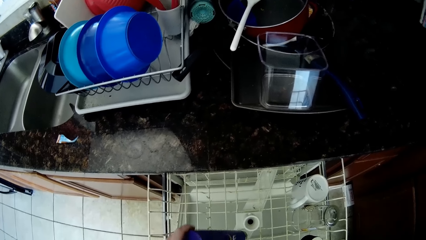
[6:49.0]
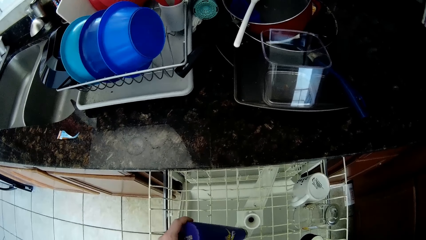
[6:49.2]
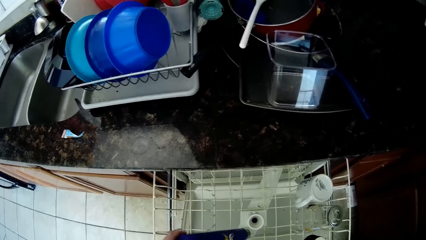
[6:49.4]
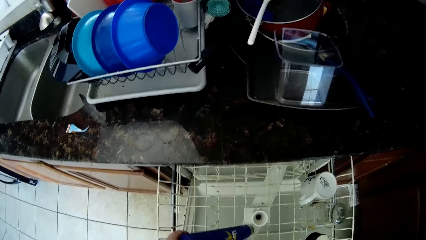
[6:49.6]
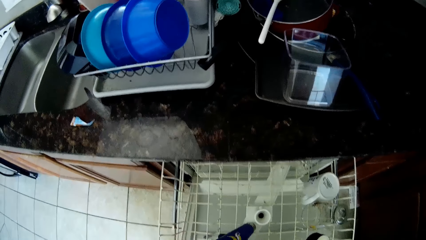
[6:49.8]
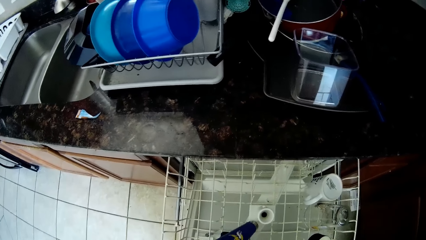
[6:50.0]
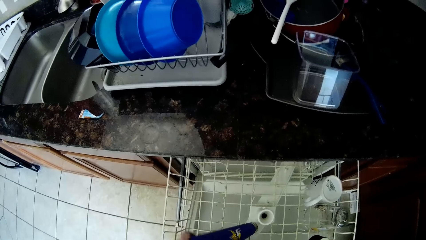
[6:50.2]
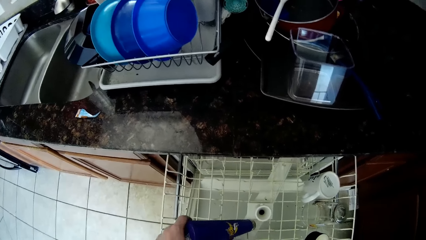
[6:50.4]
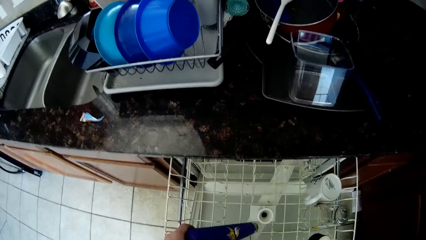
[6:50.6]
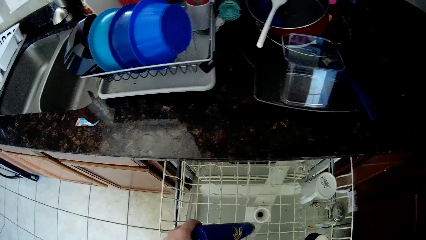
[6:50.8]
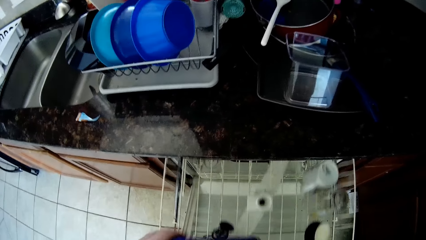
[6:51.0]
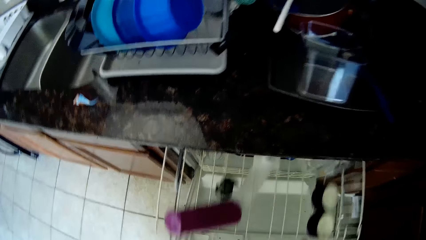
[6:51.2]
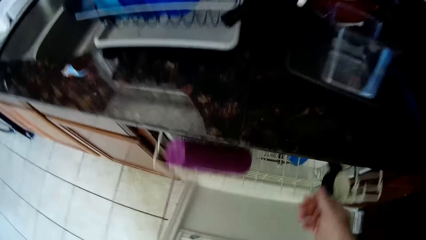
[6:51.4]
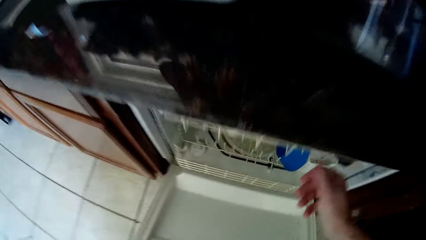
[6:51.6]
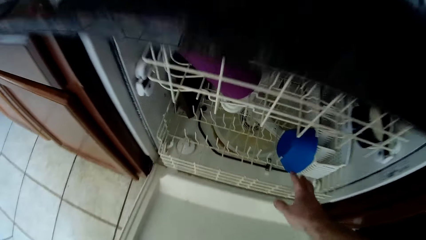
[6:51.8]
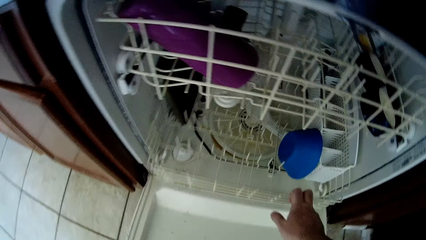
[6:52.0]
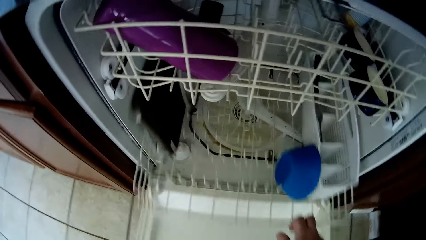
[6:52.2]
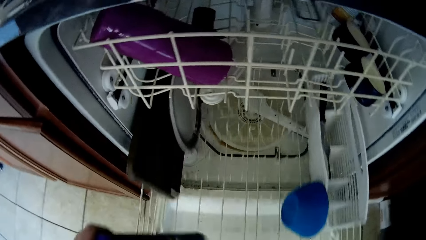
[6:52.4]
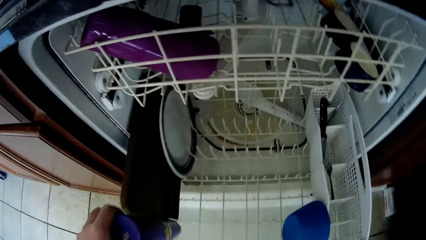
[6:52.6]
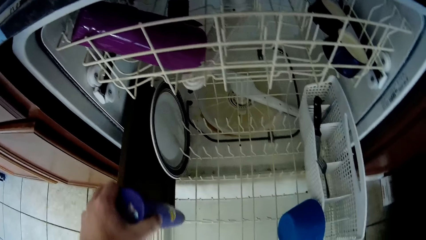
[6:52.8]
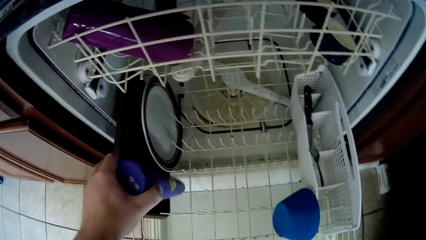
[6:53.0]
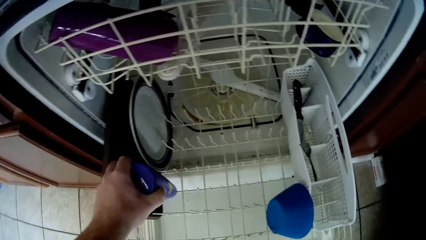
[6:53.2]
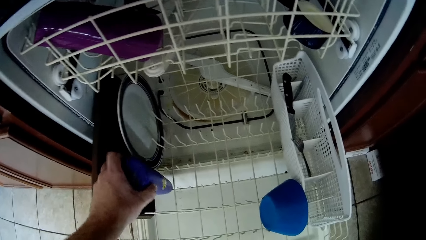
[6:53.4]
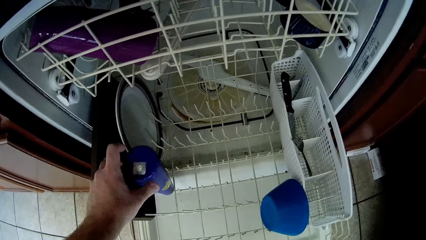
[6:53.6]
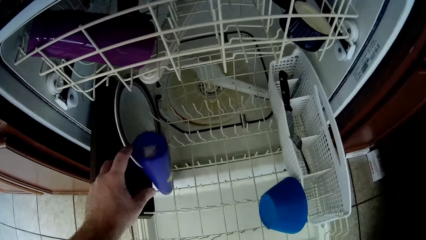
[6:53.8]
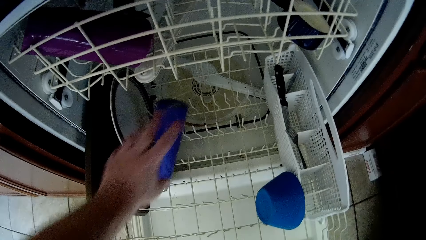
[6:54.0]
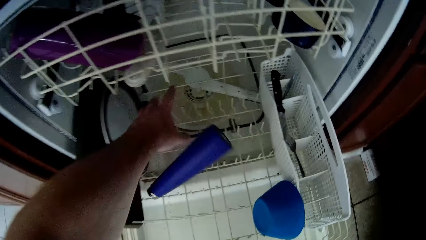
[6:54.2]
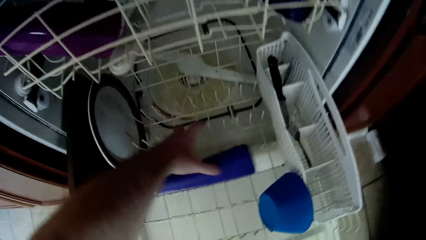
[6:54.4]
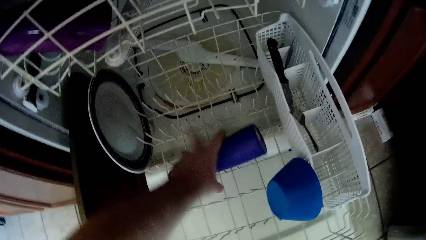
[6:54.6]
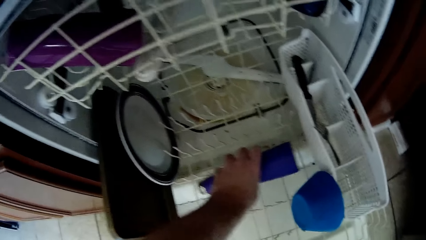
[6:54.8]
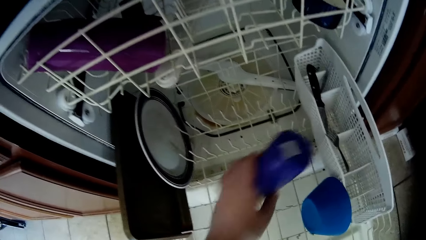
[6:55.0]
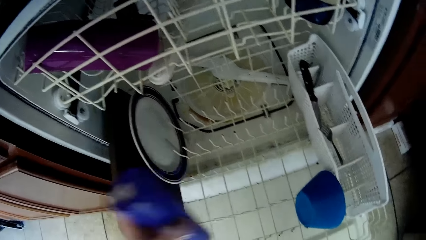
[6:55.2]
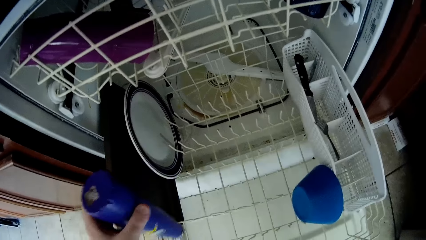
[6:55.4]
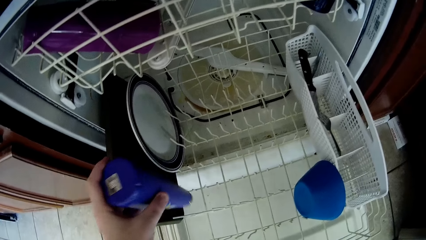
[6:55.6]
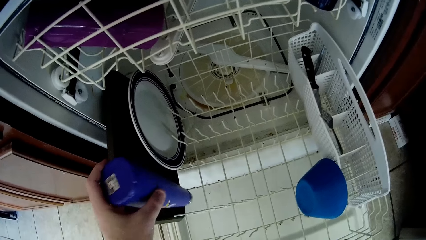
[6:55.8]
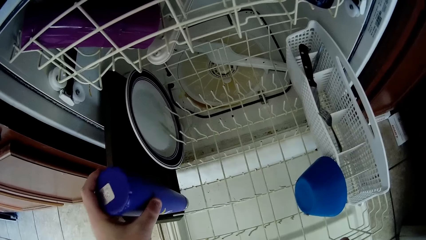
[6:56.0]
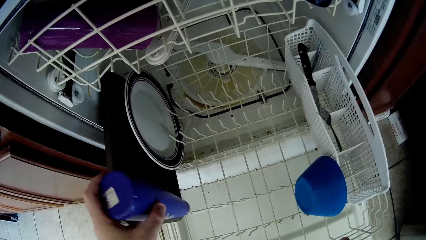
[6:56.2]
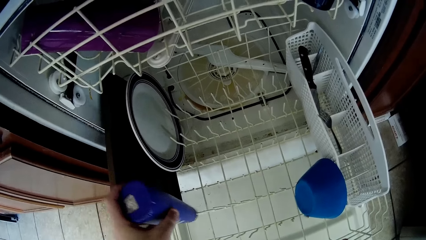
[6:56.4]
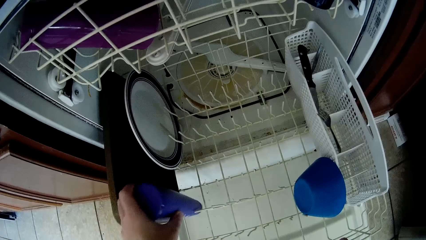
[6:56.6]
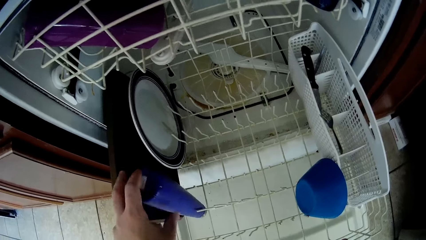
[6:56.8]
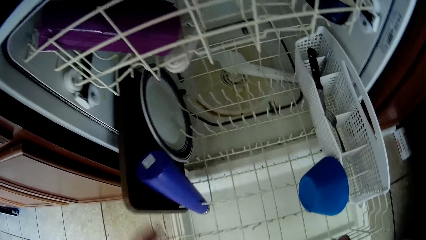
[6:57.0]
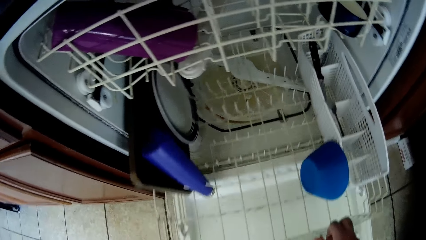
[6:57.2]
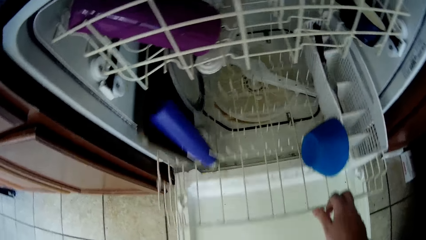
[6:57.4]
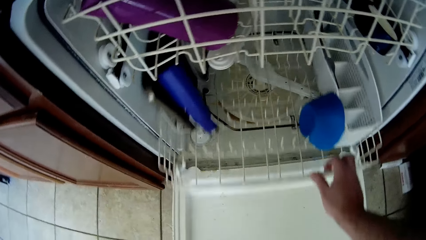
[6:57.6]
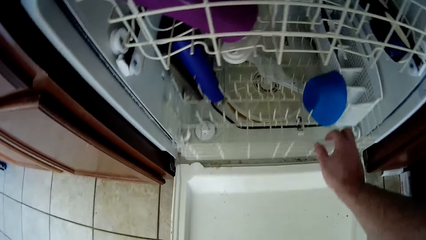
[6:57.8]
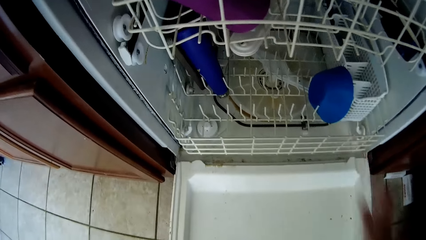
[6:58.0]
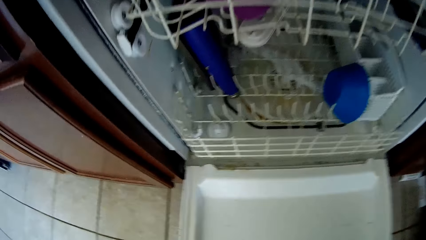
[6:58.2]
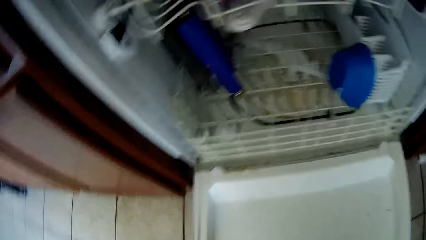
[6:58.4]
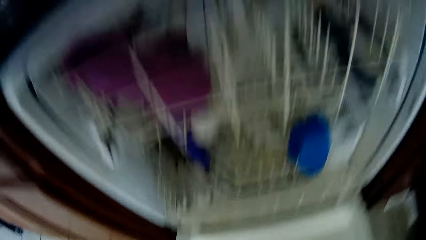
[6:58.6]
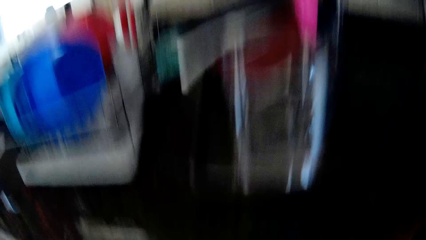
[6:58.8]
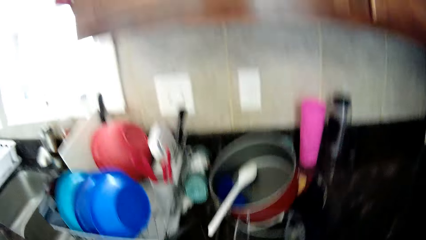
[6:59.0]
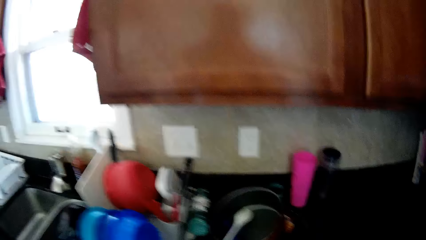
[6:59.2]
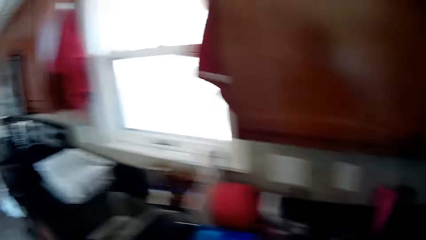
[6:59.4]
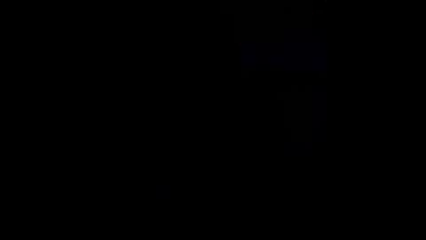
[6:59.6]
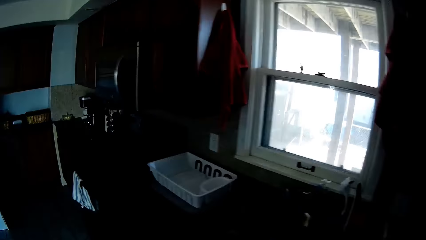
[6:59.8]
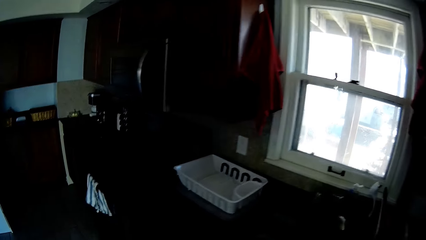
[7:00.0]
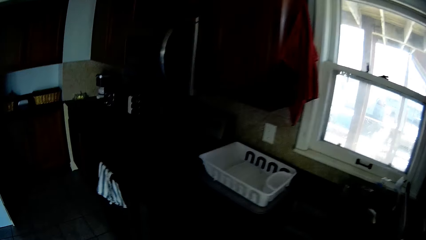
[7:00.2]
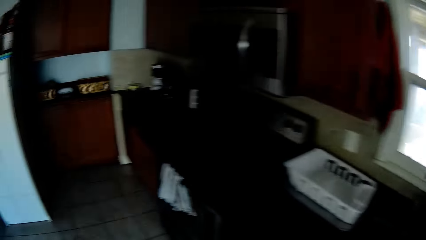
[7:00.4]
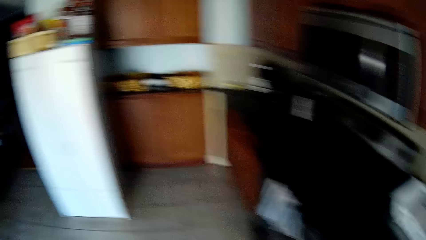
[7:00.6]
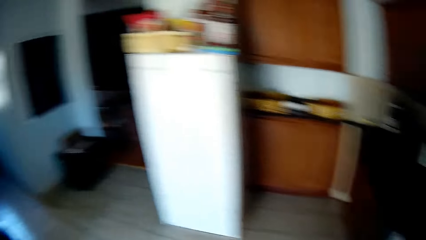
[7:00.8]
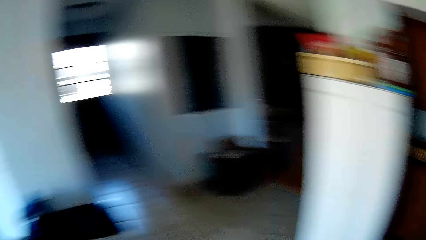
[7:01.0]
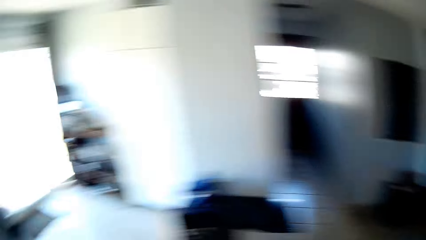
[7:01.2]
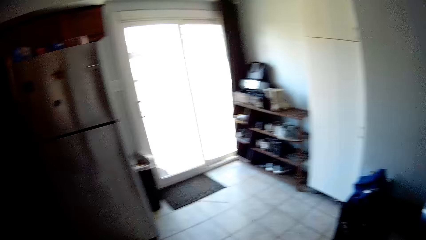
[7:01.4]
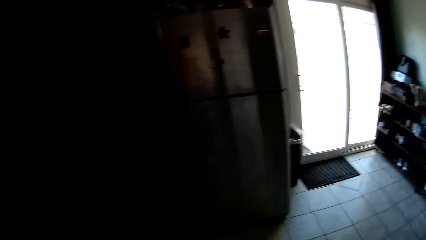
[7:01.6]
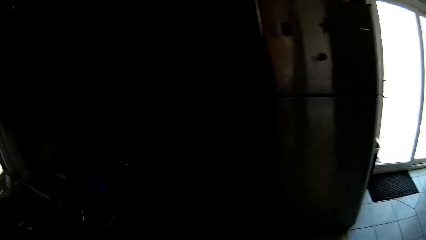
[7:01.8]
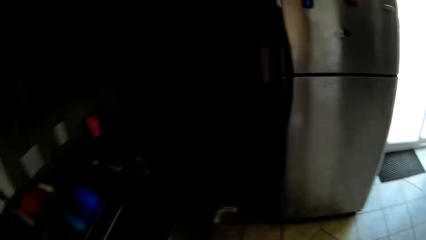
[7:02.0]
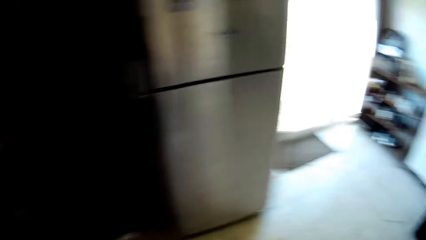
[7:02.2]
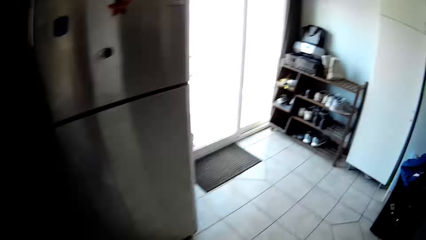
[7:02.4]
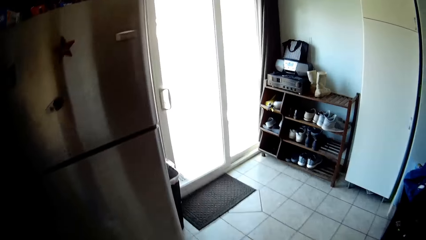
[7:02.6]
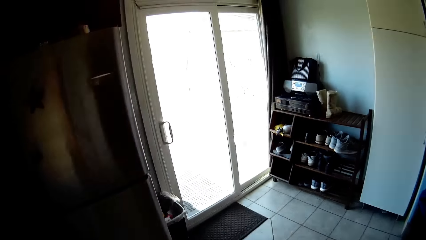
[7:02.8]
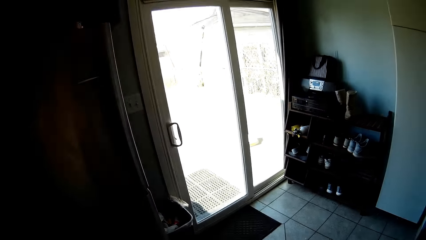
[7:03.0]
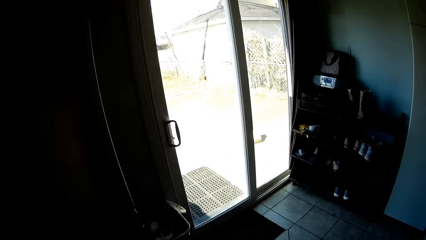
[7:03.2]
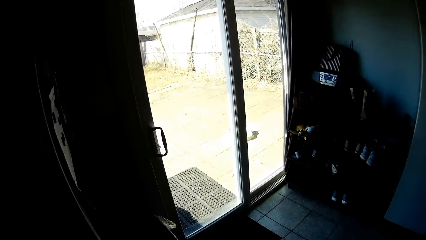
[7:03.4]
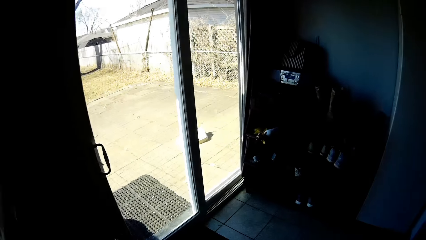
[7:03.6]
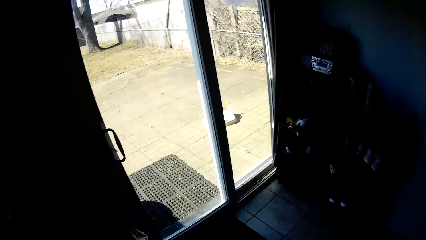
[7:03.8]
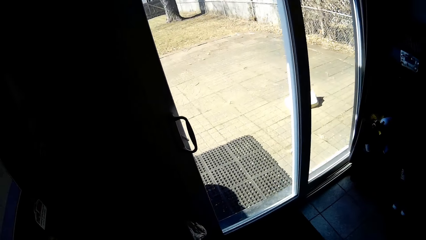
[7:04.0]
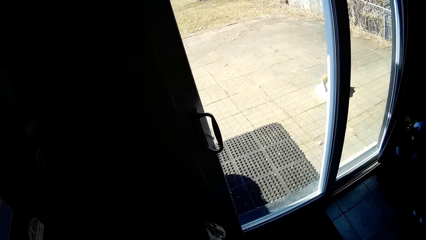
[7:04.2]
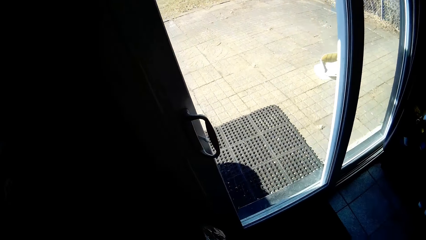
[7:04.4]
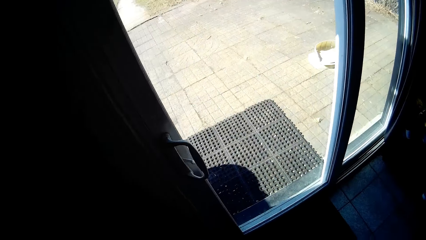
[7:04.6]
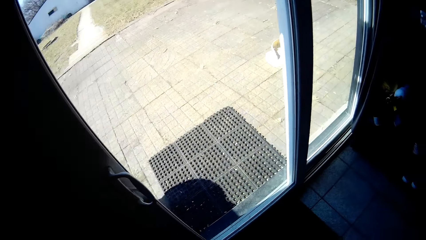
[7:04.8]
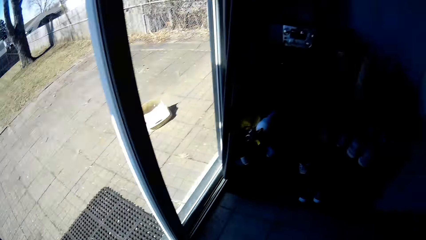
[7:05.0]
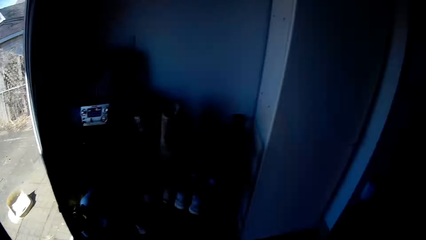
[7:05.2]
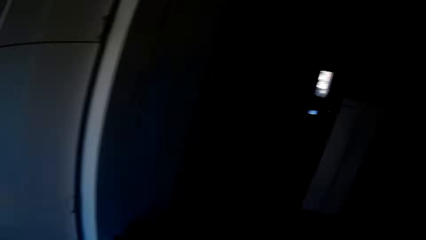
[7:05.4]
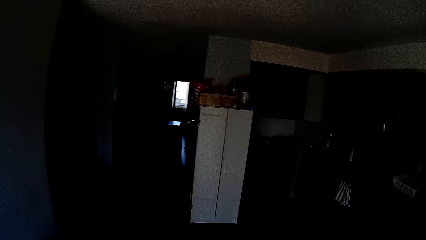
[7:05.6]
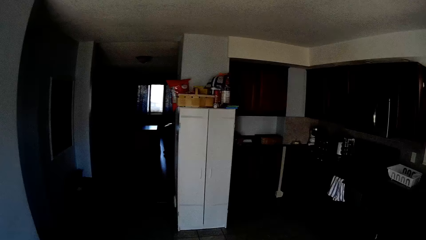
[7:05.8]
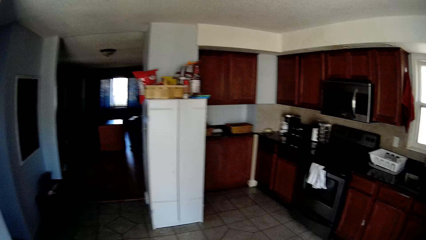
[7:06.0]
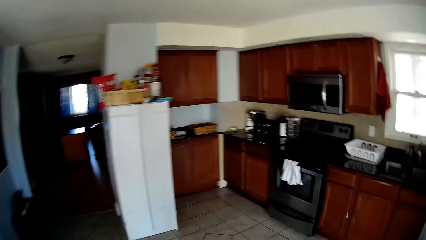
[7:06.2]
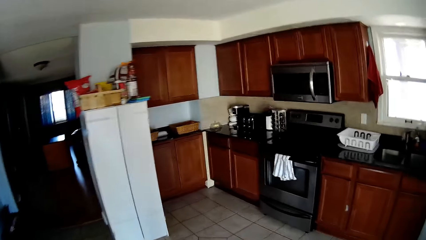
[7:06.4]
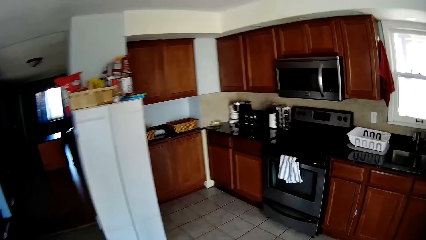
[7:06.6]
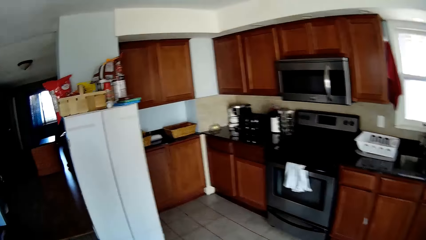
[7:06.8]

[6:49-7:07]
The camera wearer pushes the utensils rack and pulls the utensils rack. They close the drawer. They place the water bottle in the shoe rack or drawer. They close the shoe rack.
